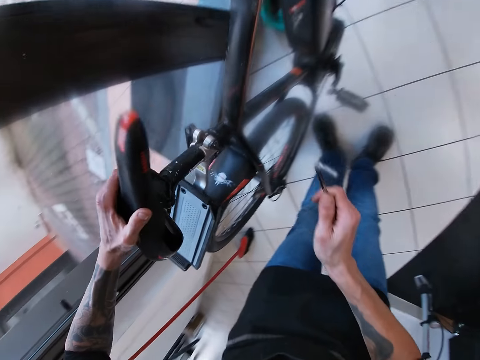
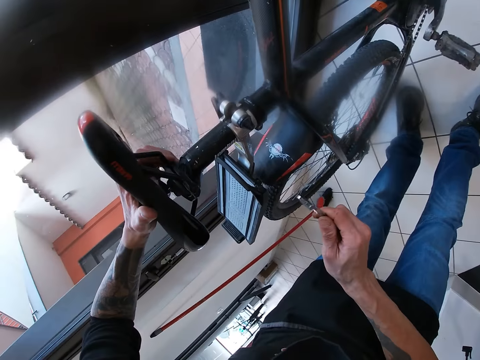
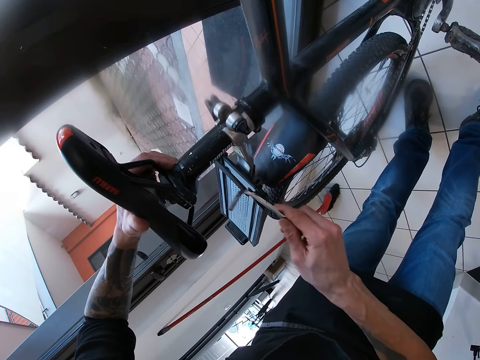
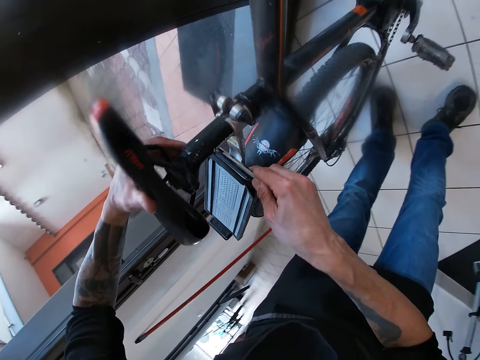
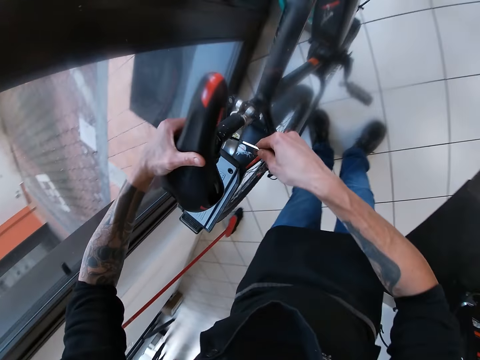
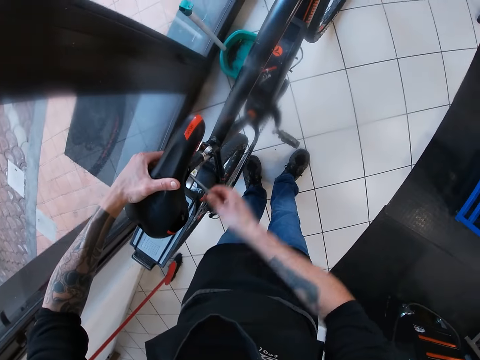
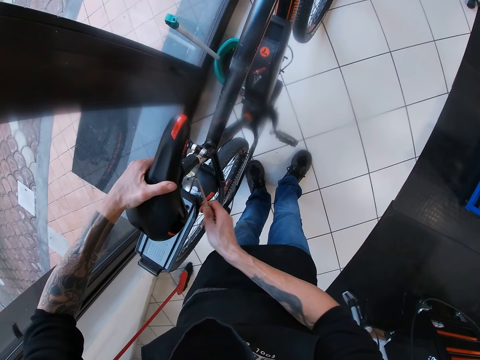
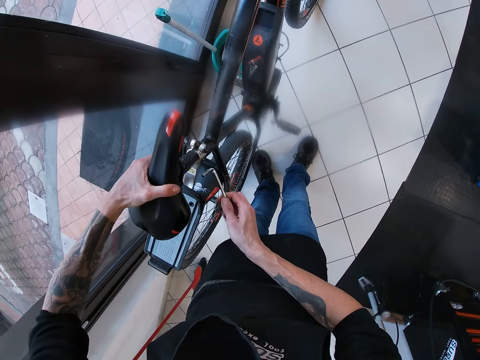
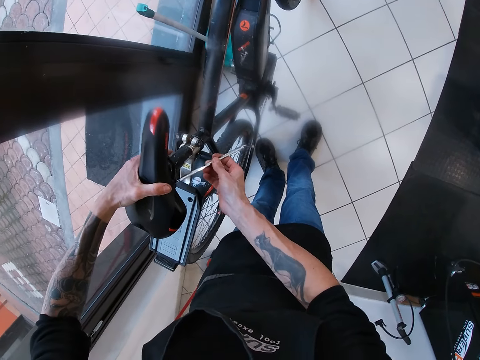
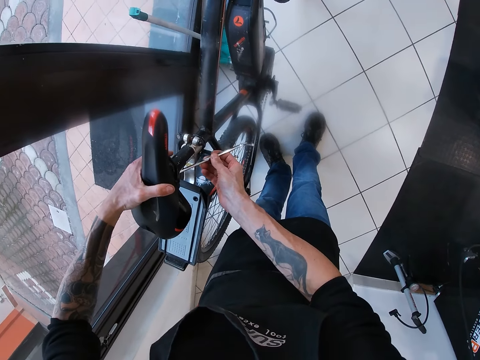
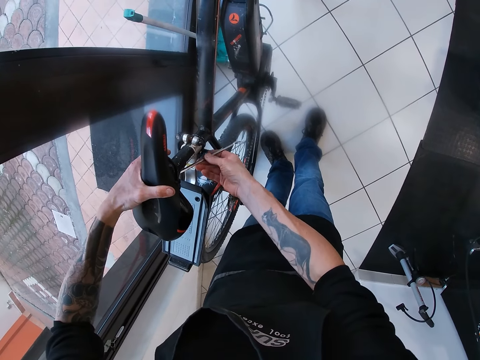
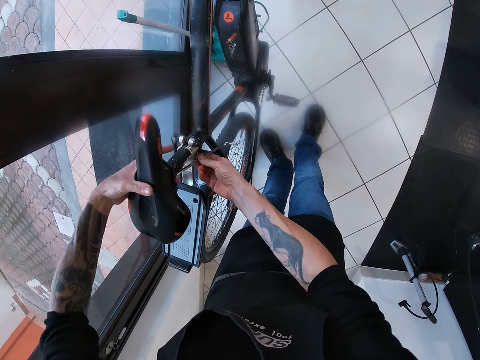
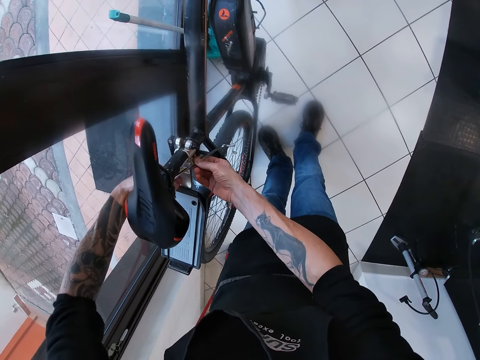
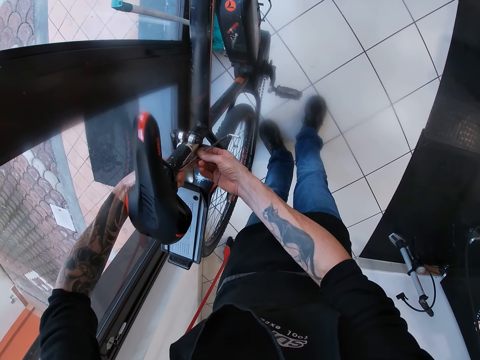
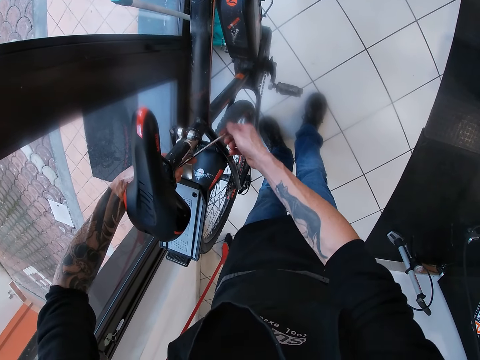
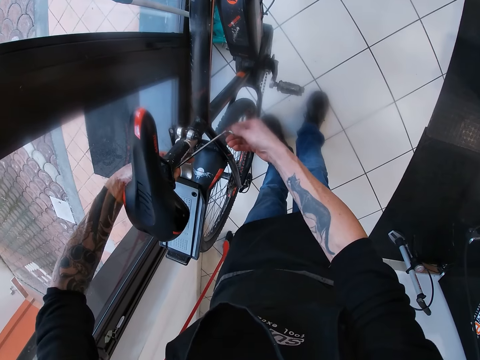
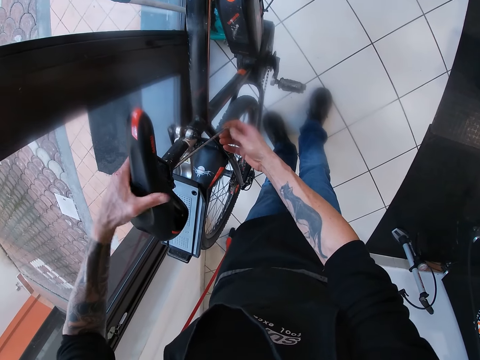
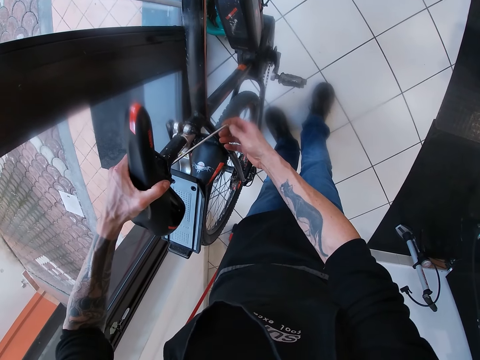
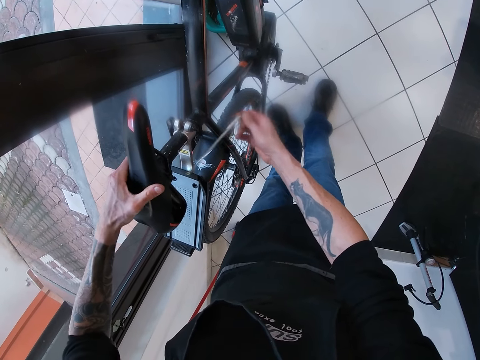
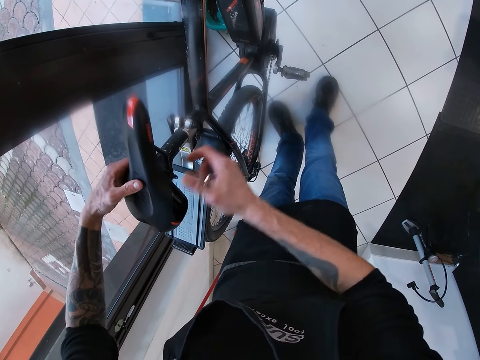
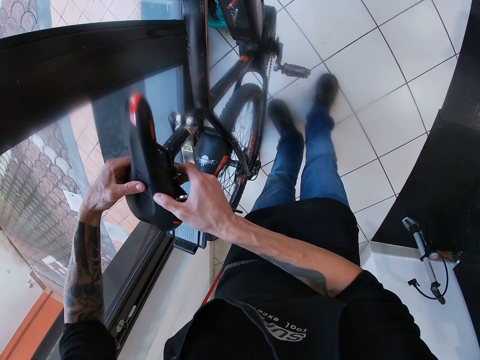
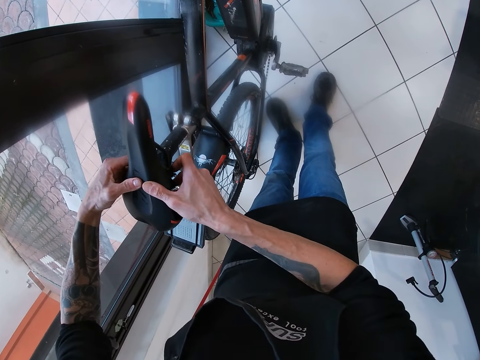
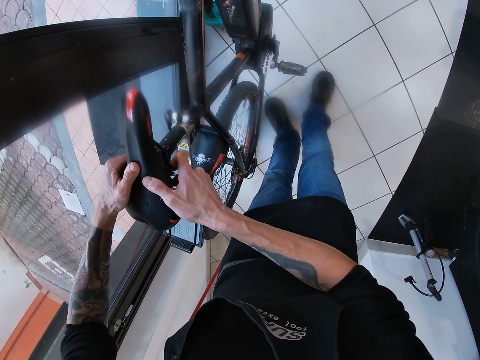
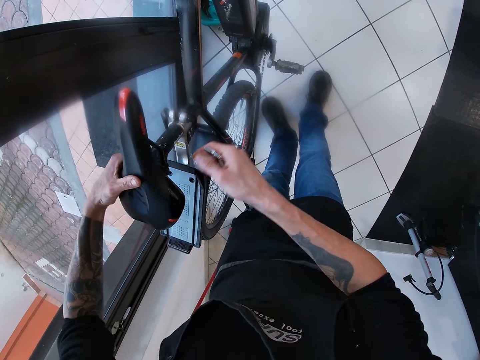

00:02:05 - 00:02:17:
The camera wearer inspects the car seat. He unscrews the bicycle seat with the wrench in his right hand. He places the l type wrench on a part of the seat. He adjusts the screws on the seat with the l type wrench. He adjusts the bicycle seat with his hands. He presses on the seat with both his hands.

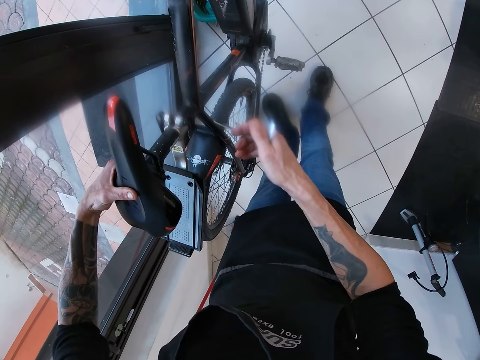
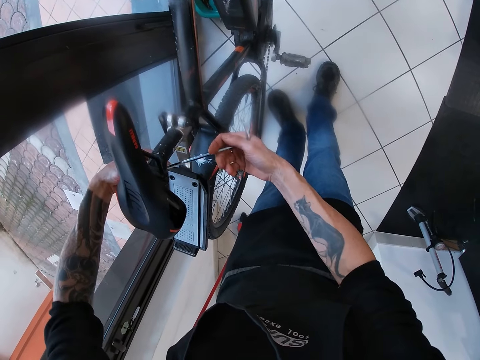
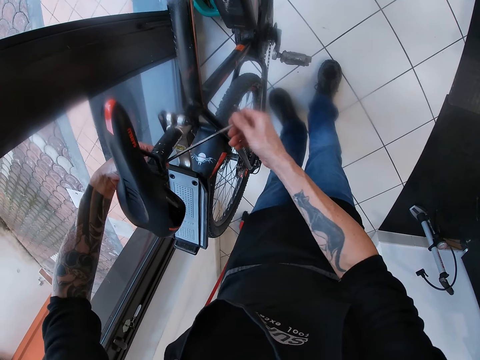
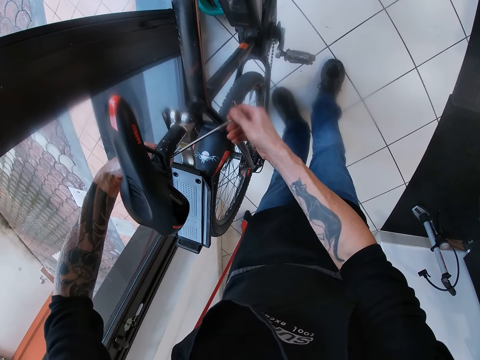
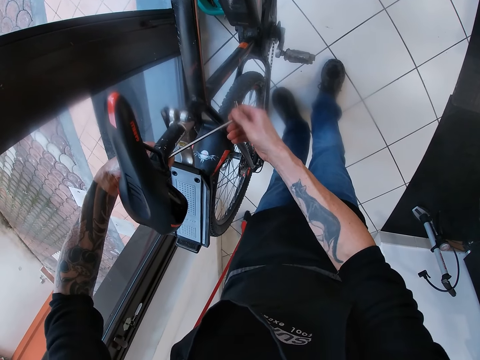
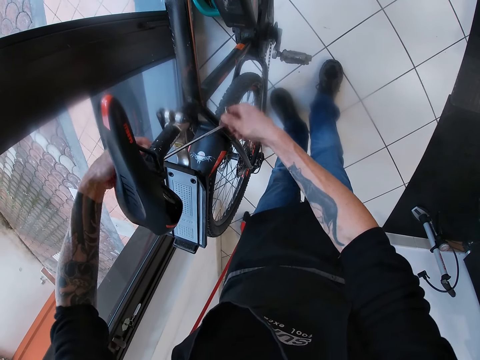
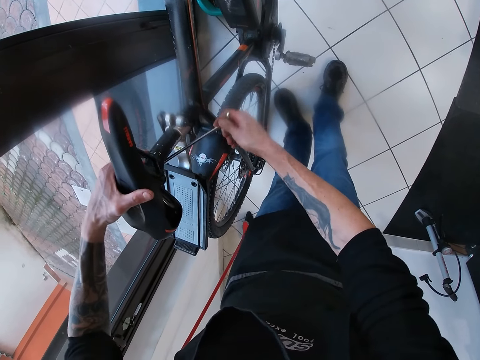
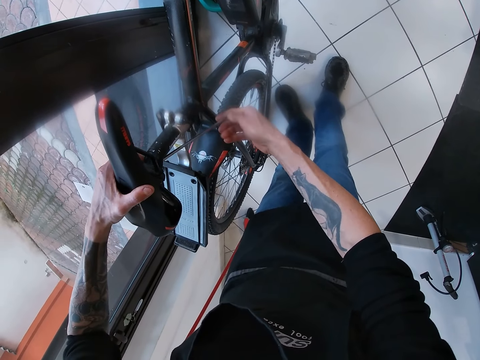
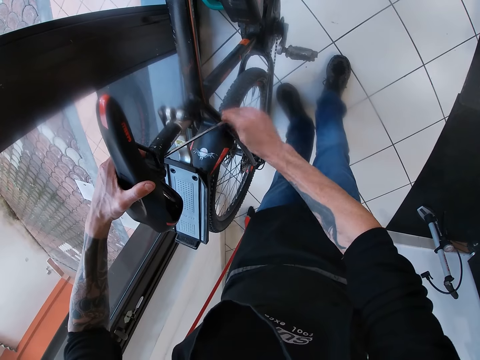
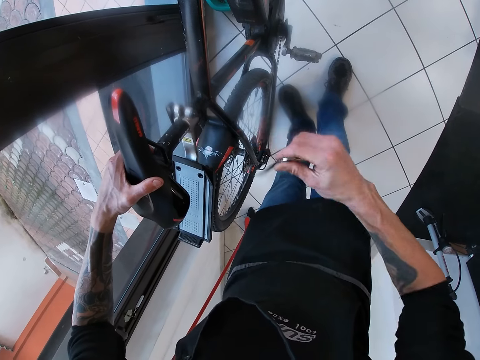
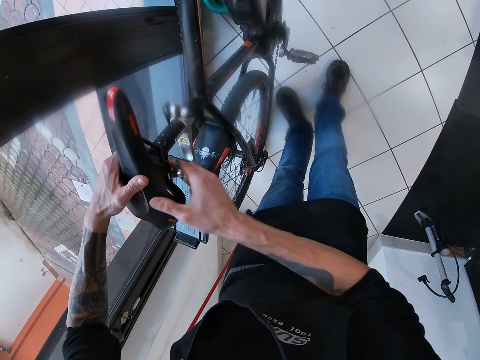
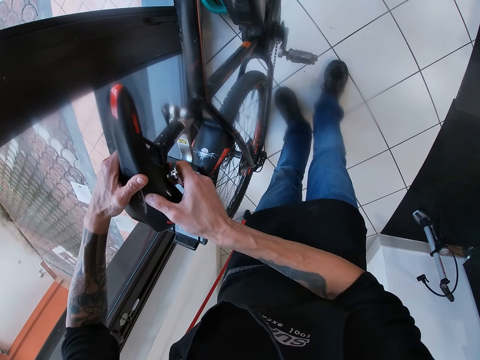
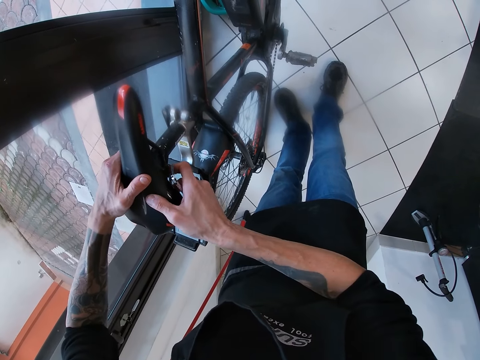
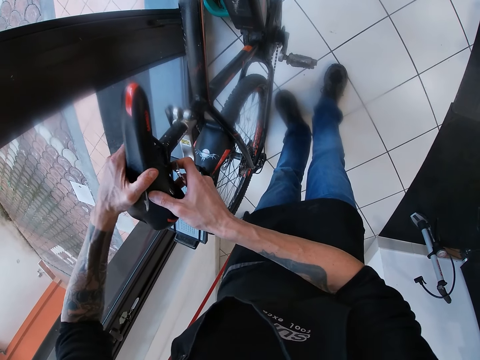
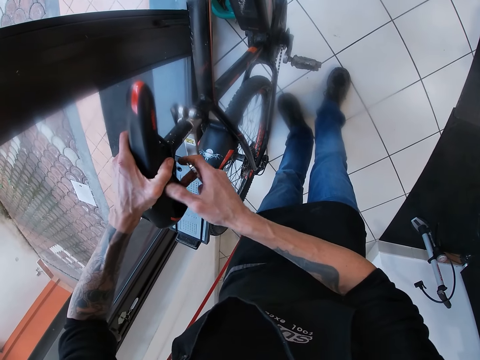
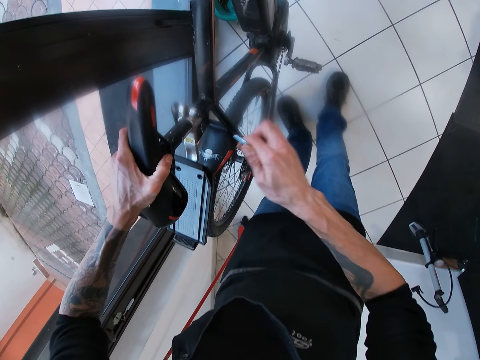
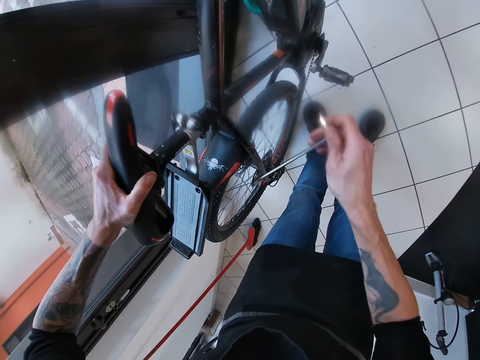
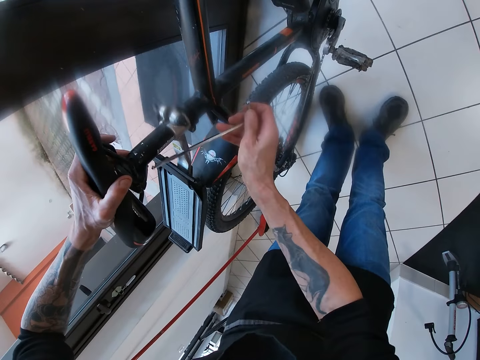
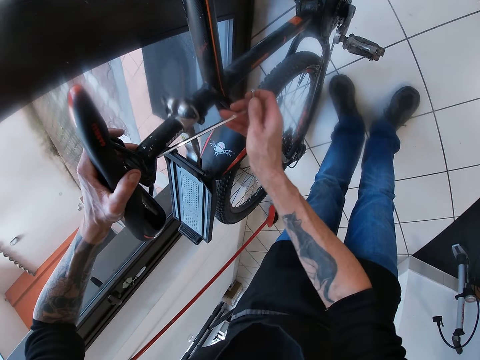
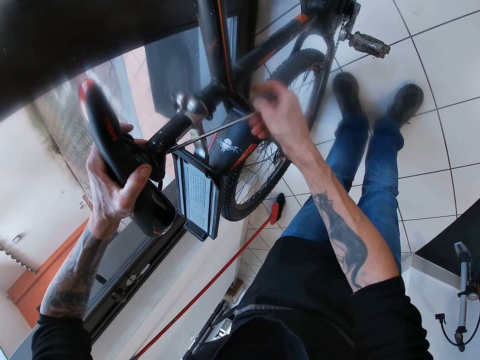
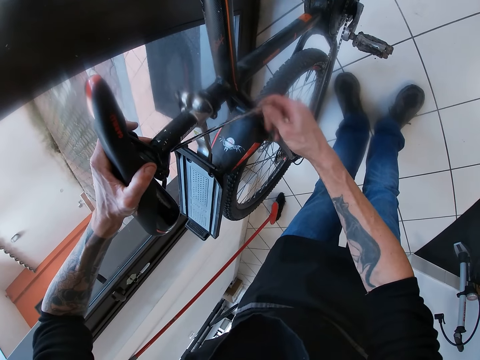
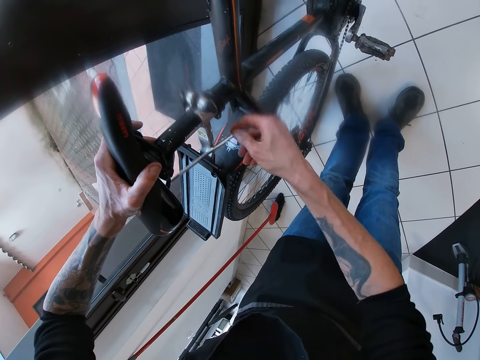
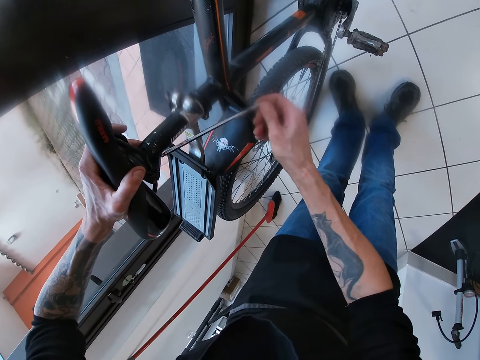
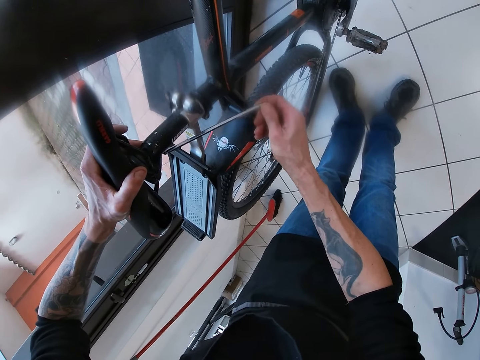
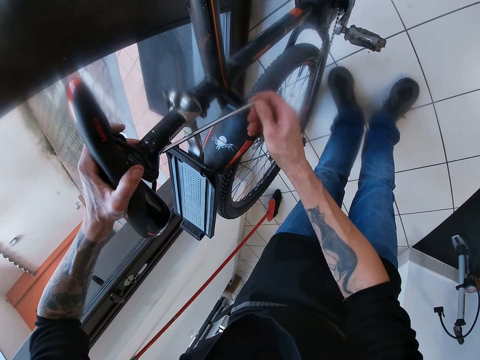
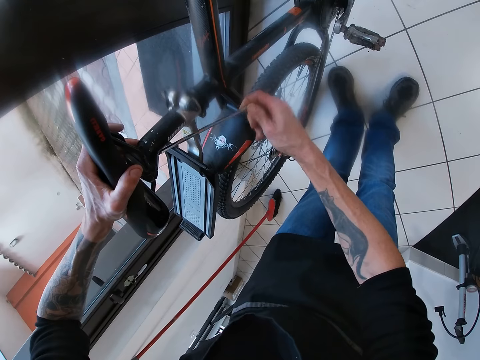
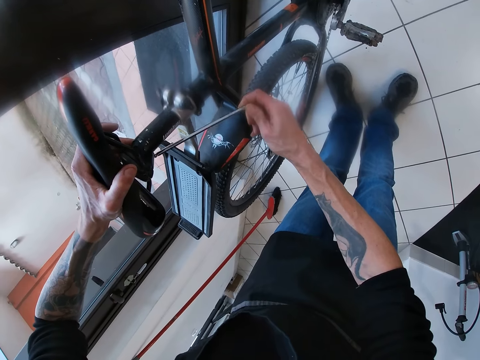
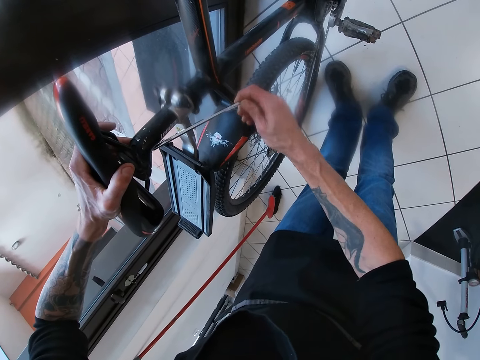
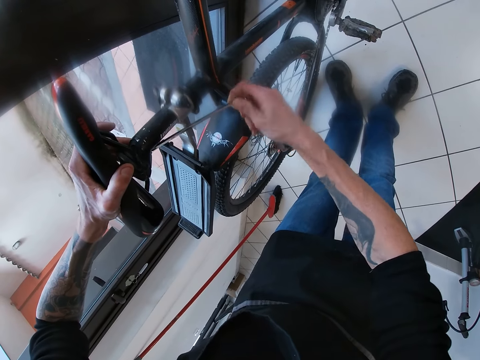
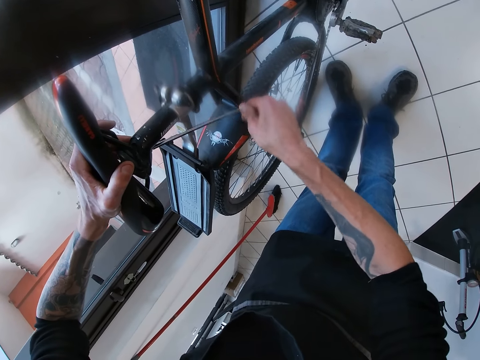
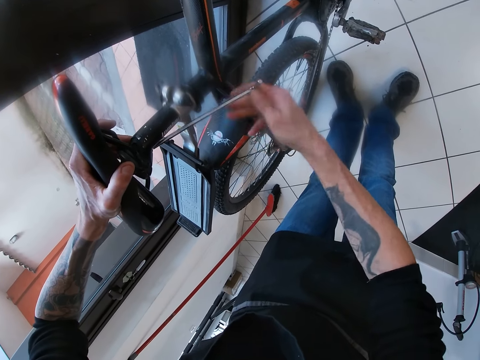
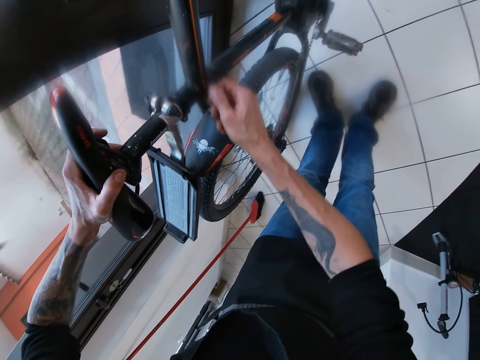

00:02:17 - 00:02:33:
The camera wearer unscrews the bicycle seat with the wrench in his right hand. He places the l type wrench on a part of the seat. He adjusts the screws on the seat with the l type wrench. He adjusts the bicycle seat with his hands. He presses on the seat with both his hands. He screws the bicycle seat with the wrench in his right hand. He places the l type wrench on a part of the seat. He adjusts the screws on the seat with the l type wrench.
